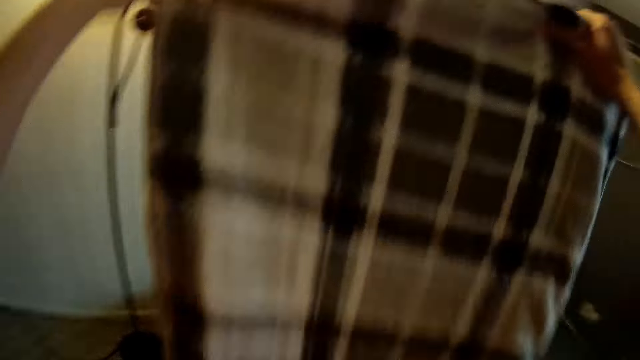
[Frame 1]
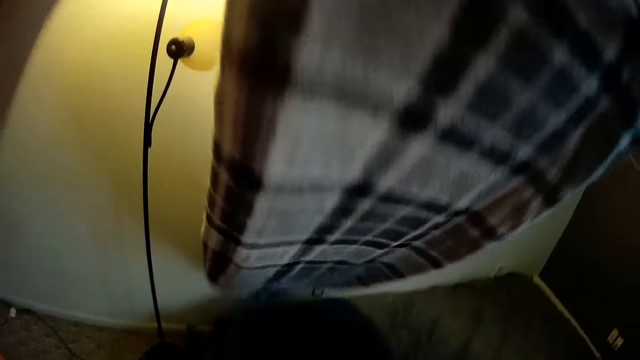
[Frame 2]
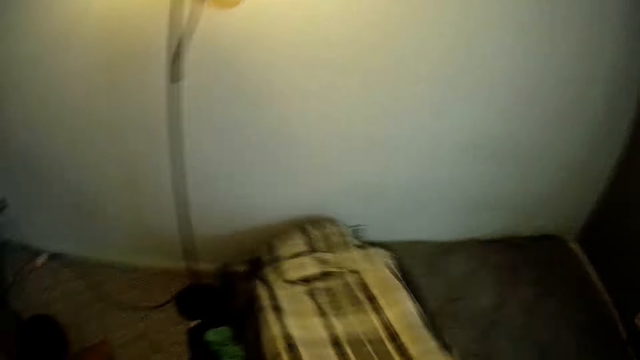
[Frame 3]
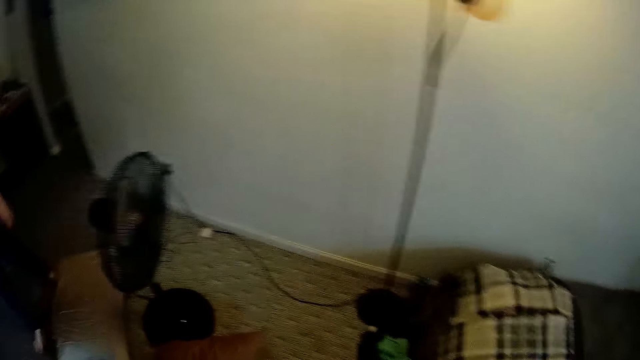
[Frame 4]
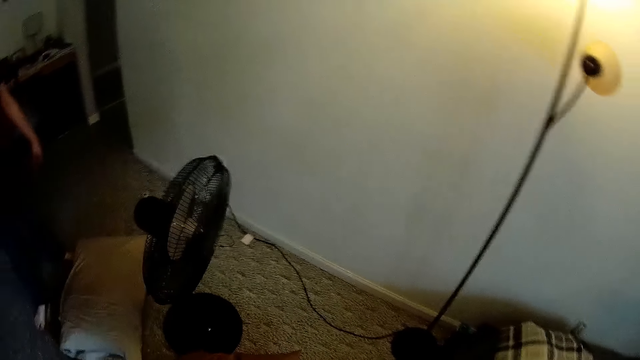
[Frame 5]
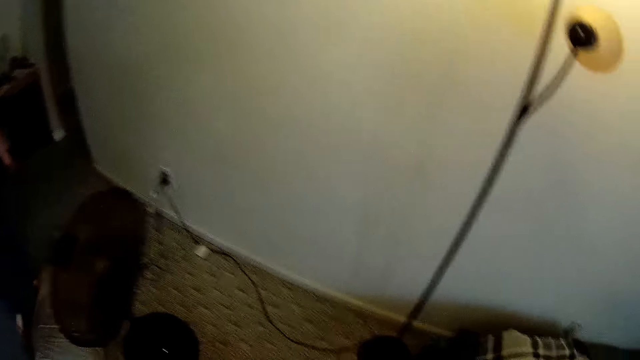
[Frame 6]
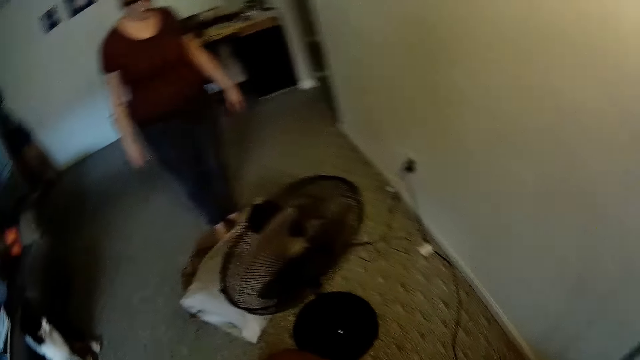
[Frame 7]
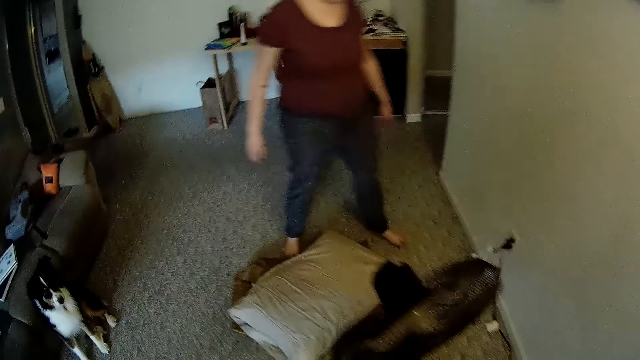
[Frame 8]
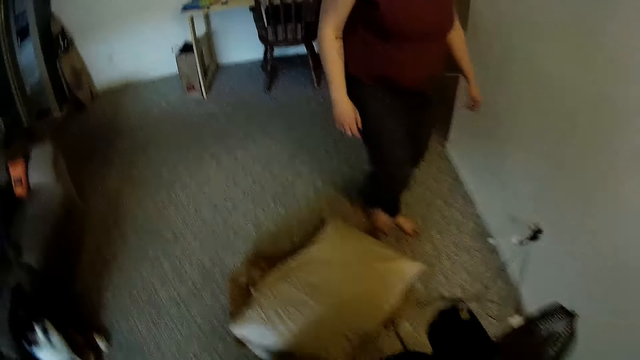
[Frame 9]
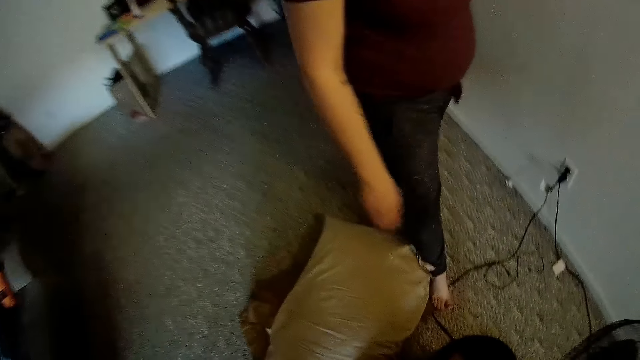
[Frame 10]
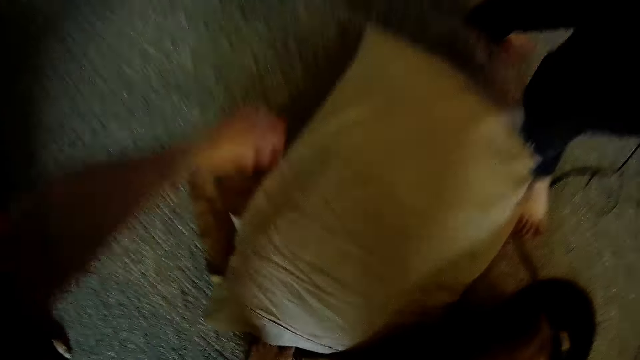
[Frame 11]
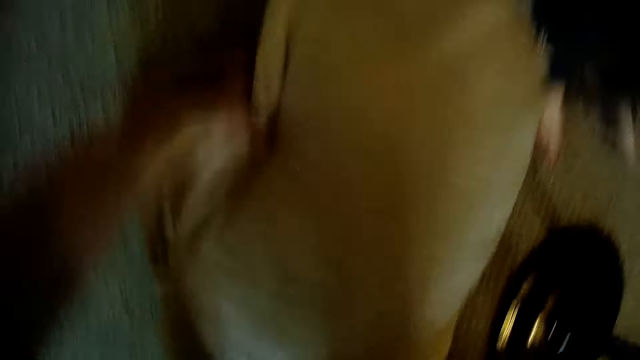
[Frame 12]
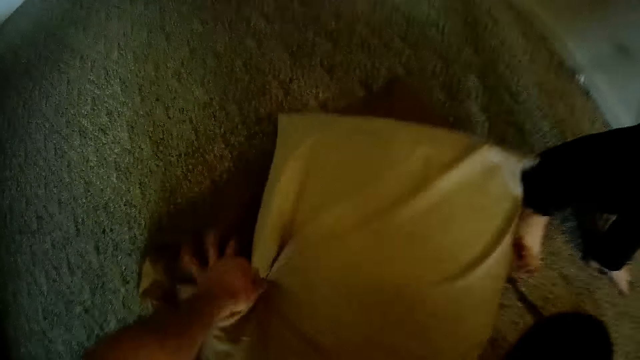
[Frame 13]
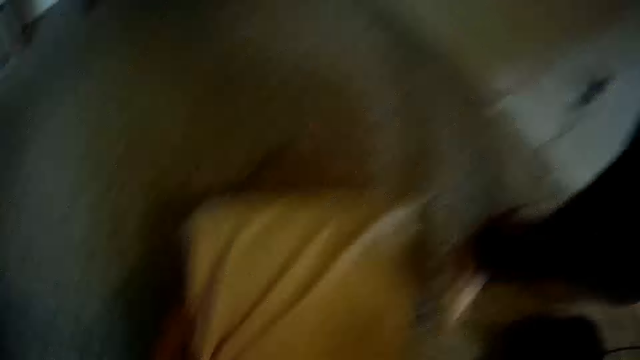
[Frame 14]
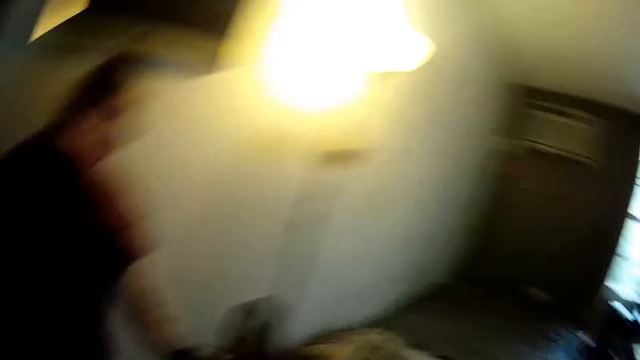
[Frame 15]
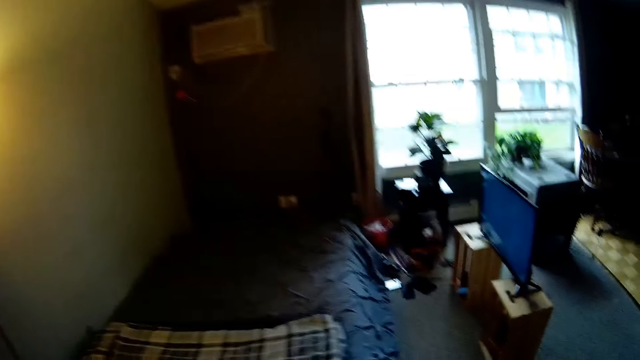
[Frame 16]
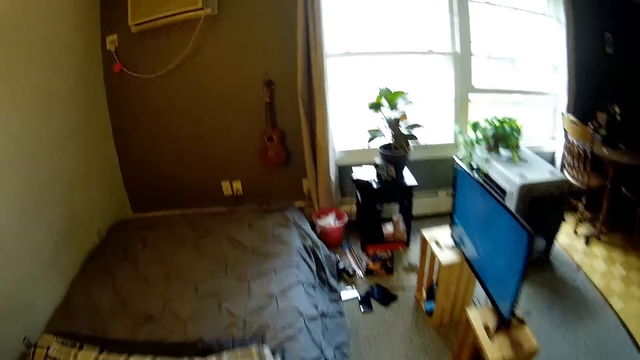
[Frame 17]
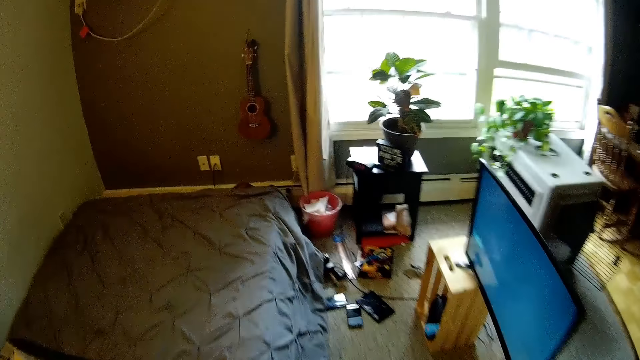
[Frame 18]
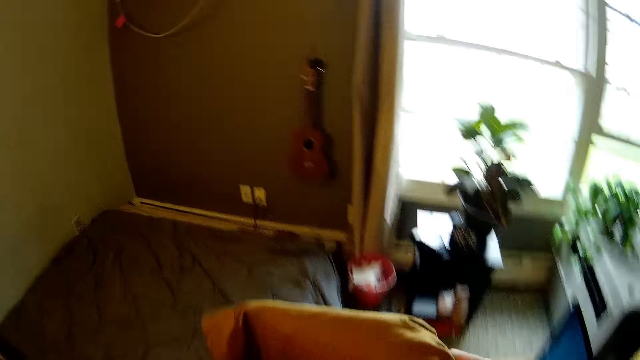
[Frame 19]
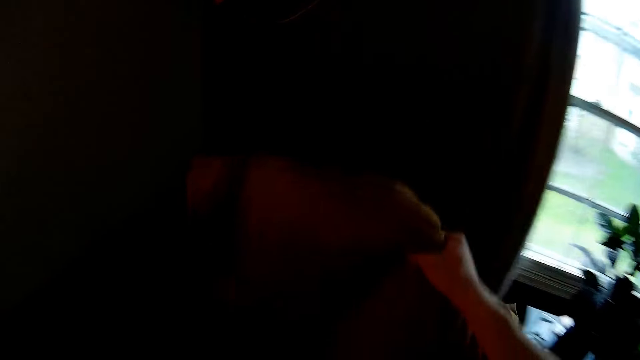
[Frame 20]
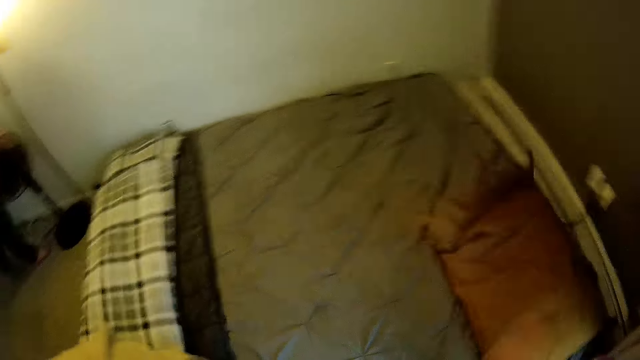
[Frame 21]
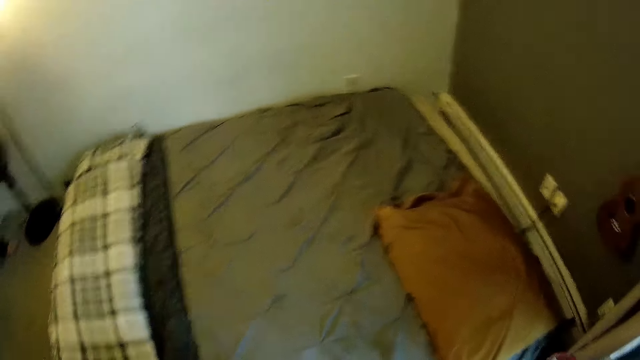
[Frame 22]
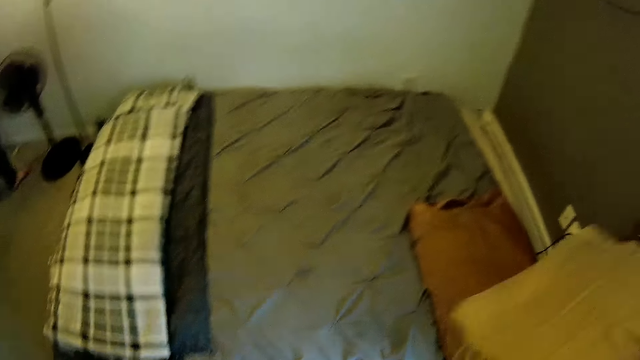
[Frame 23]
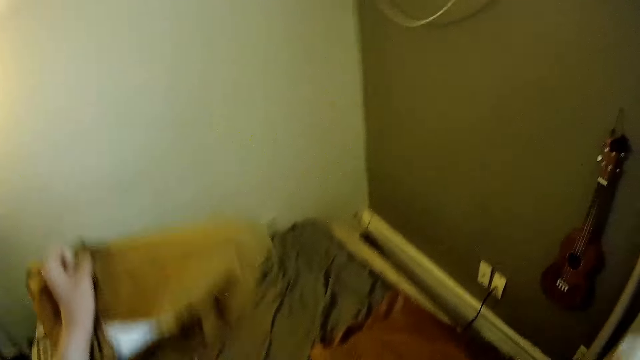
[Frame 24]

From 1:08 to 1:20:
The camera wearer lays the striped bedsheet on the bed with both hands. He picks up two pillows from the floor with his left hand. He walks. He throws a pillow on the bed with his right hand.

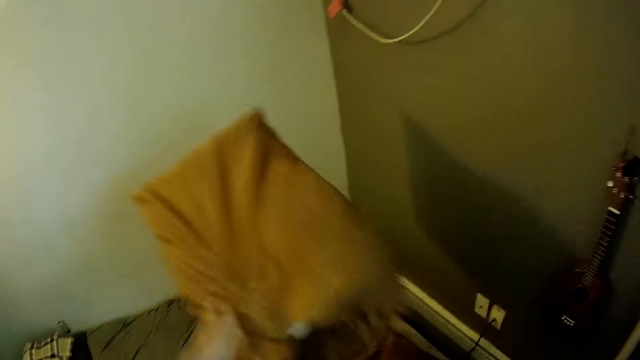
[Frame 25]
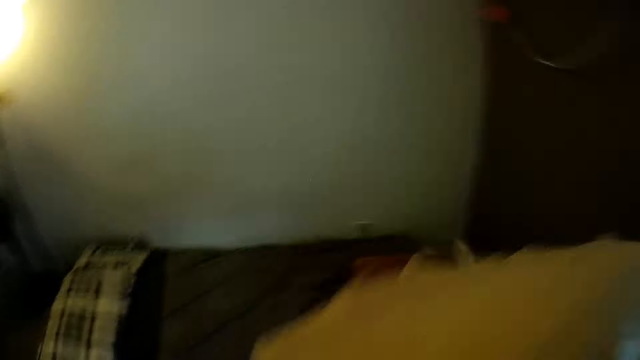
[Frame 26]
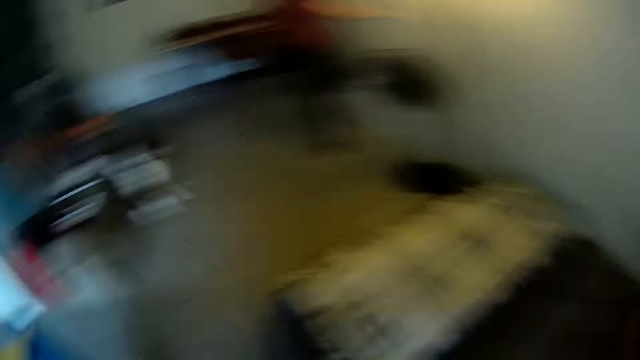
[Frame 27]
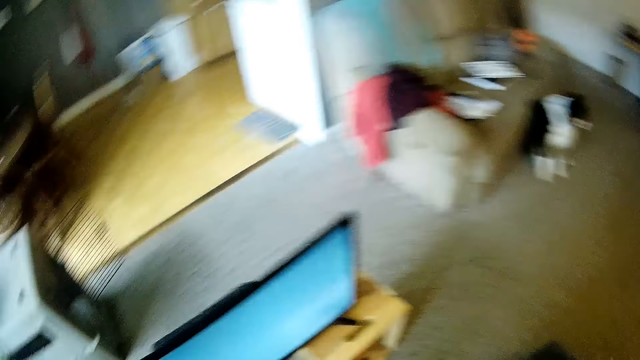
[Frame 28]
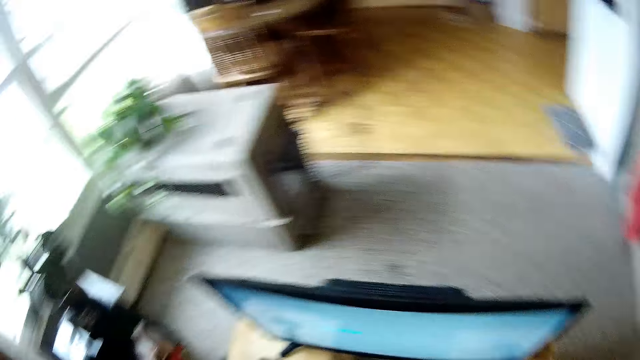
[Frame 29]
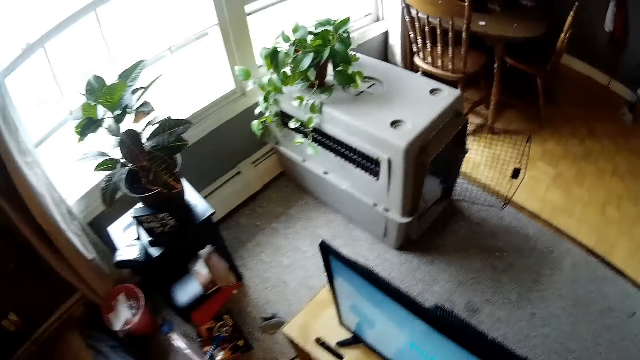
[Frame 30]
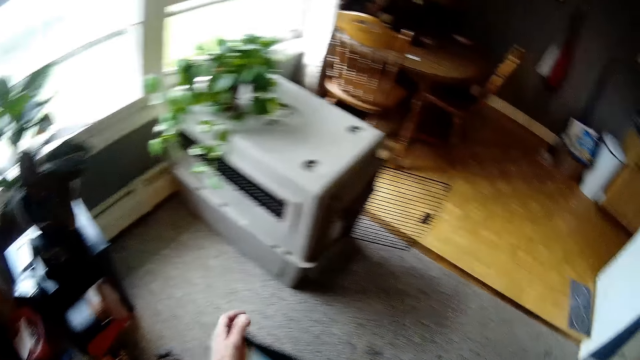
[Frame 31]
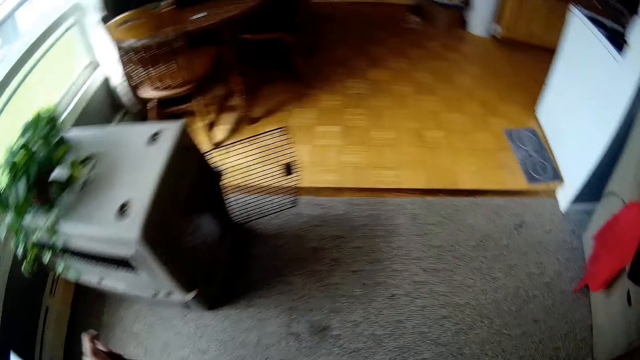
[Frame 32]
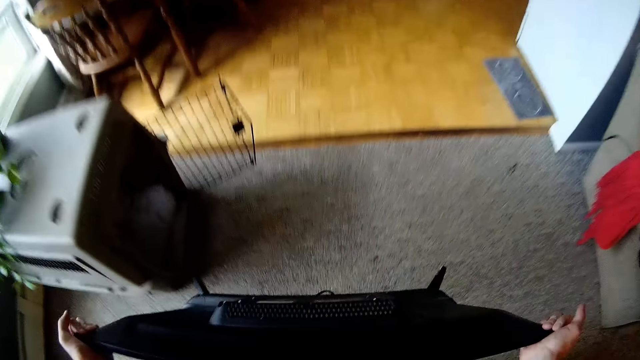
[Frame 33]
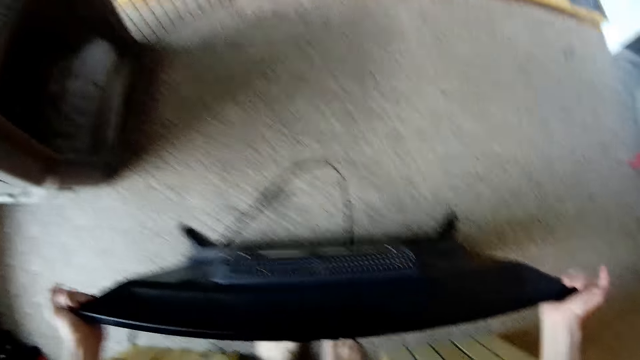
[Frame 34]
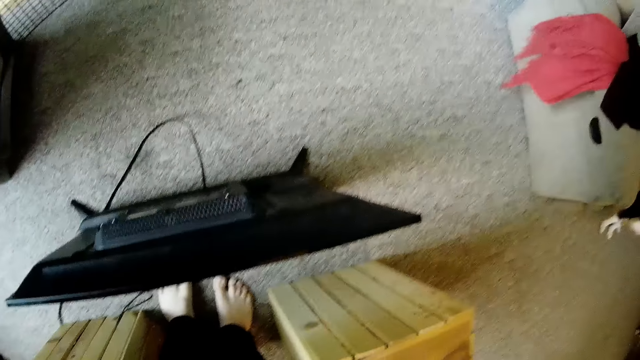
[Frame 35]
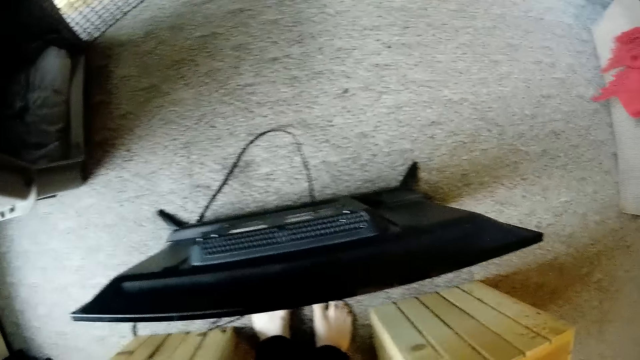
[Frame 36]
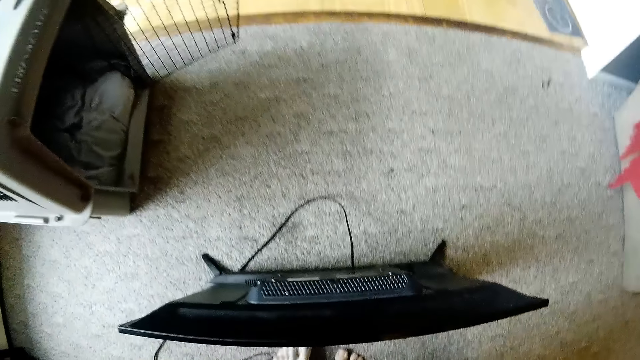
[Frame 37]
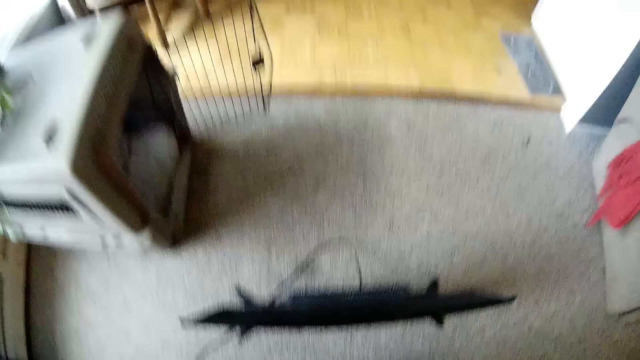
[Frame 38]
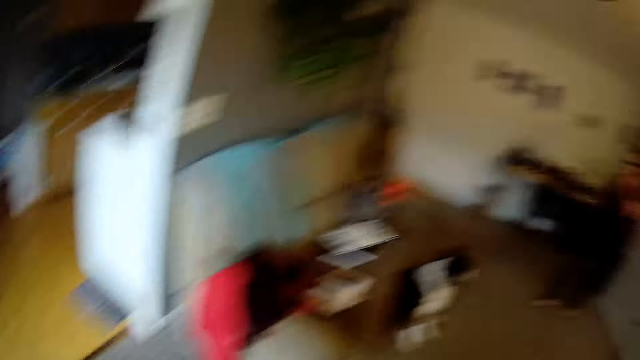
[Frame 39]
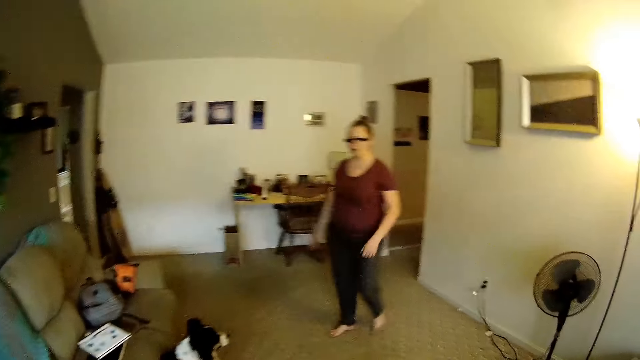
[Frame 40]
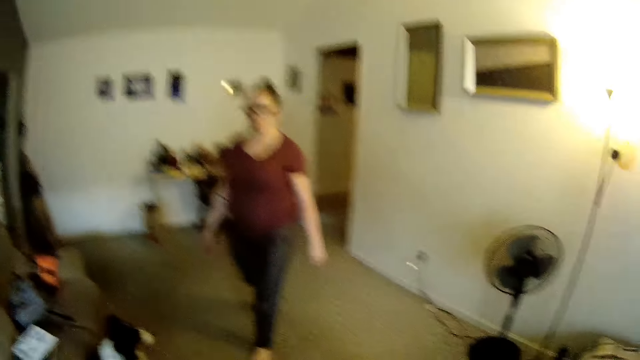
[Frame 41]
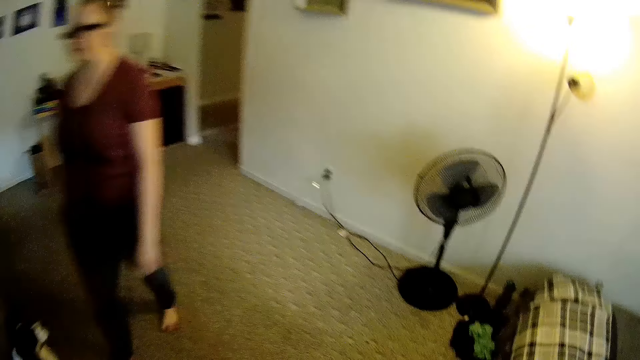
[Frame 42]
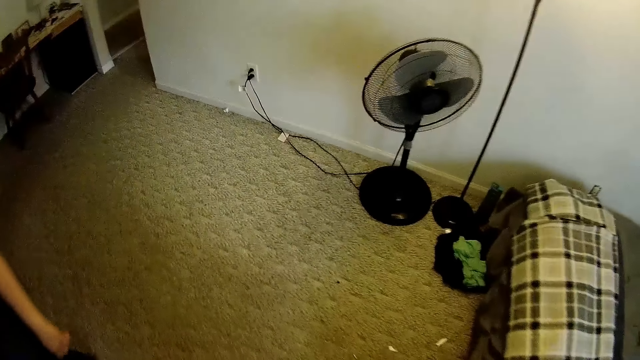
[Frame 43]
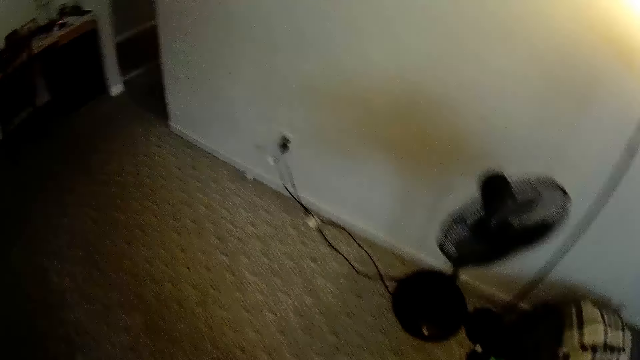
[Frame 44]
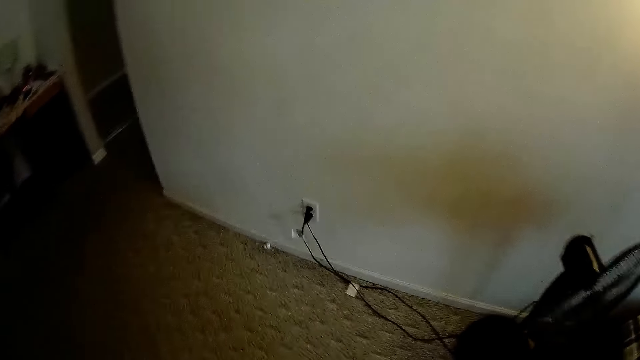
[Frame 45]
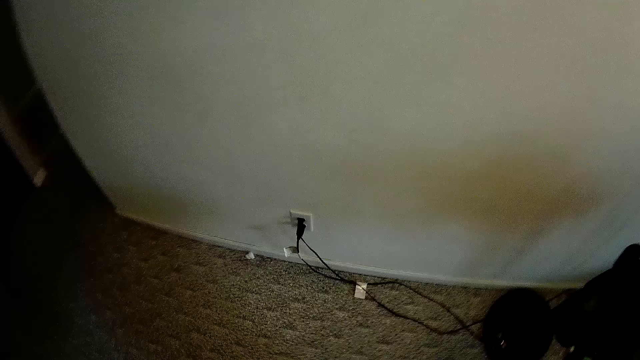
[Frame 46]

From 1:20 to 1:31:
The camera wearer throws a pillow on the bed with his left hand. He throws a pillow on the bed with his right hand. He looks around. He picks up a television from two stools with both hands. He drops the television on the floor with both hands. He walks.
